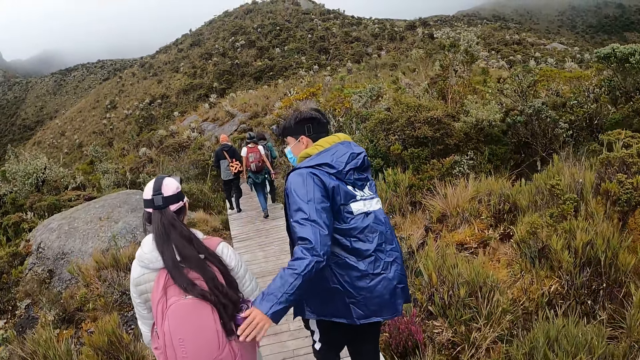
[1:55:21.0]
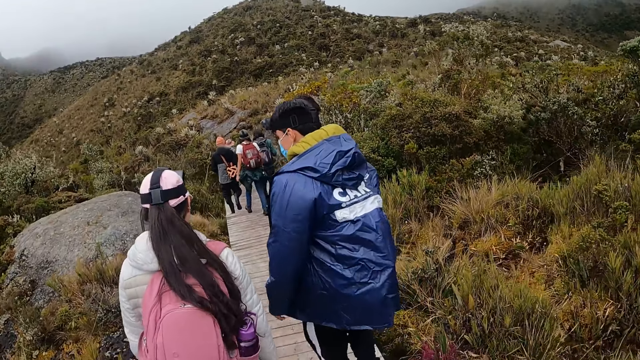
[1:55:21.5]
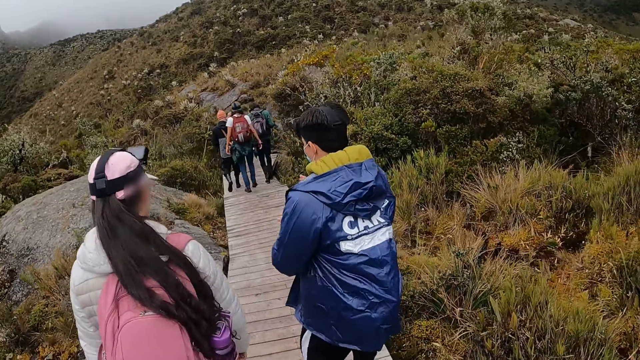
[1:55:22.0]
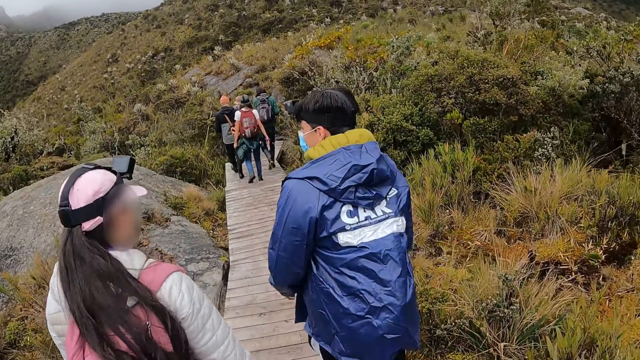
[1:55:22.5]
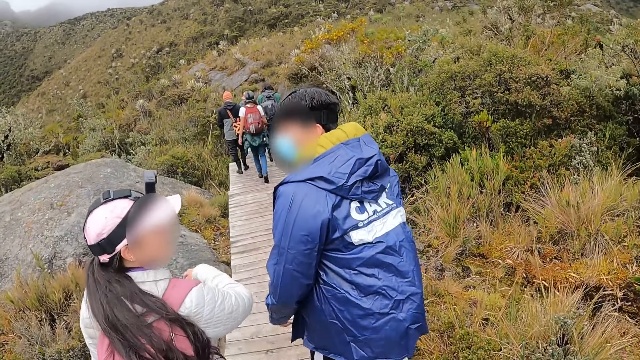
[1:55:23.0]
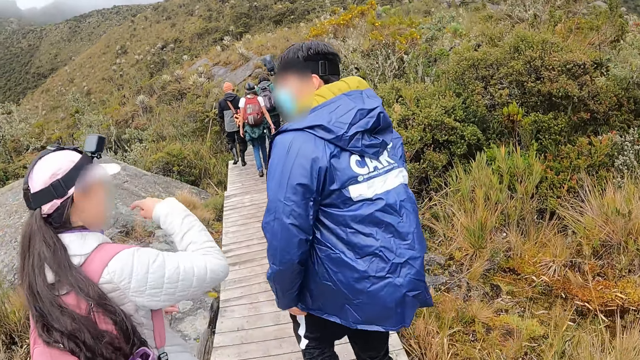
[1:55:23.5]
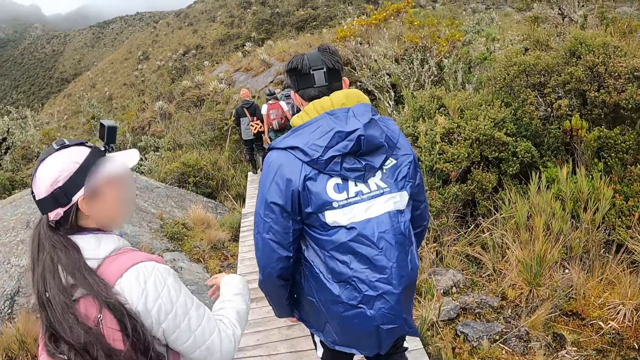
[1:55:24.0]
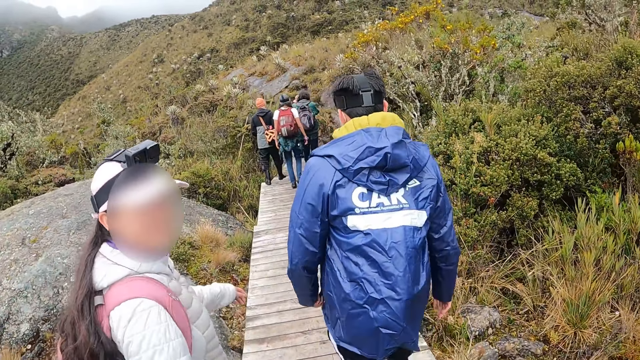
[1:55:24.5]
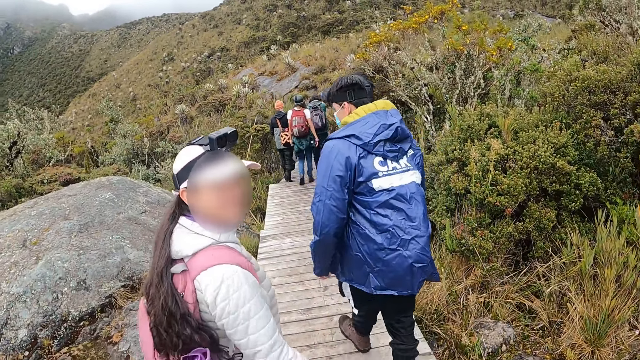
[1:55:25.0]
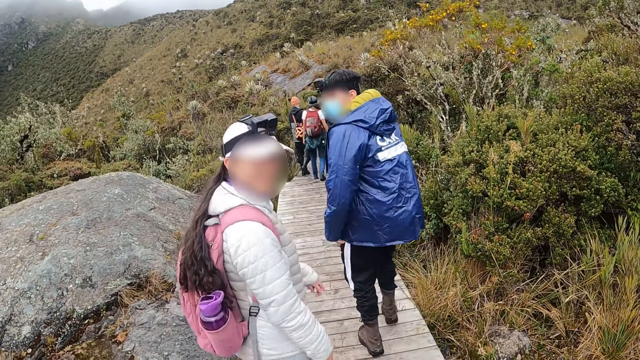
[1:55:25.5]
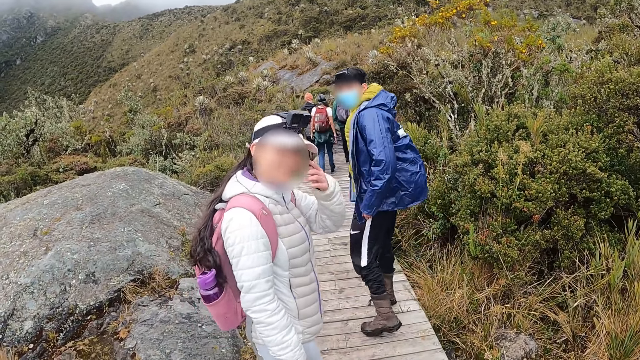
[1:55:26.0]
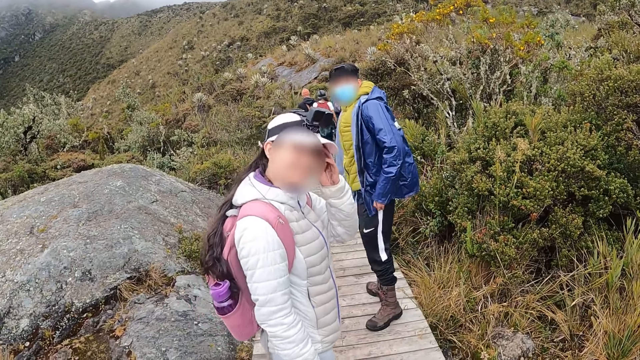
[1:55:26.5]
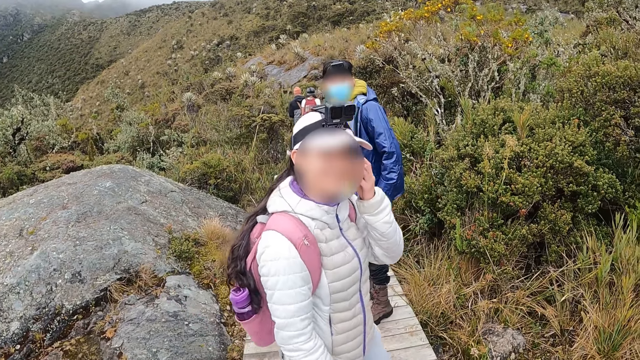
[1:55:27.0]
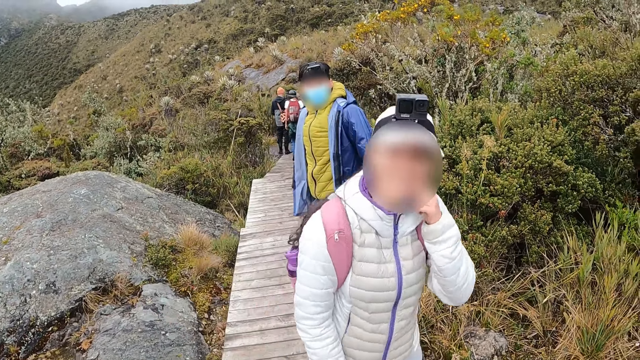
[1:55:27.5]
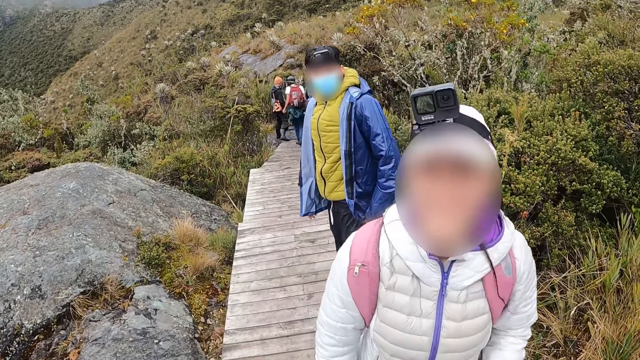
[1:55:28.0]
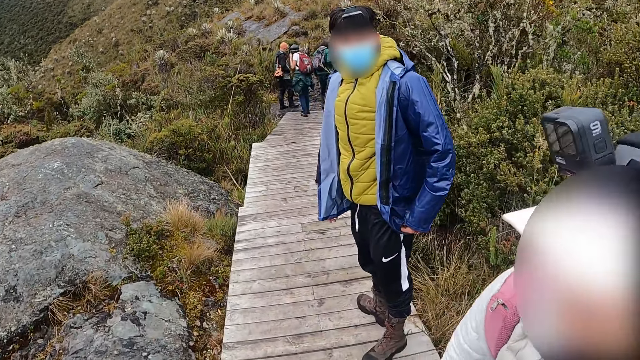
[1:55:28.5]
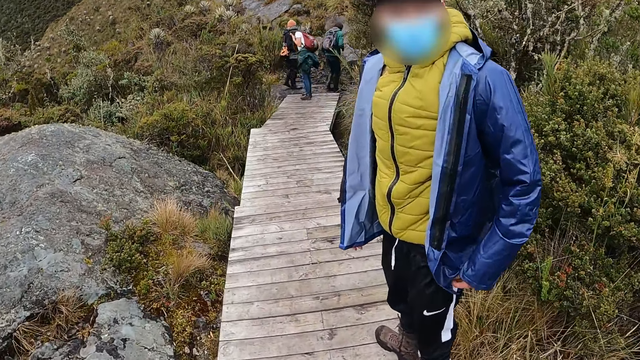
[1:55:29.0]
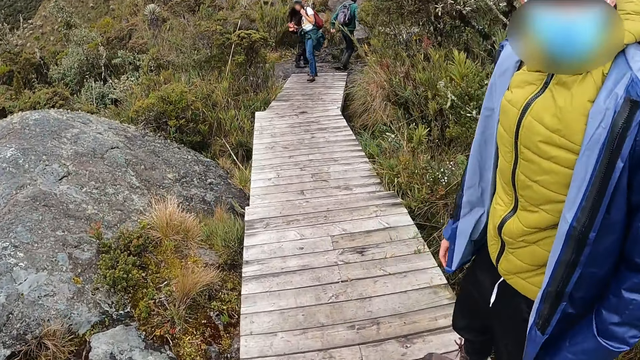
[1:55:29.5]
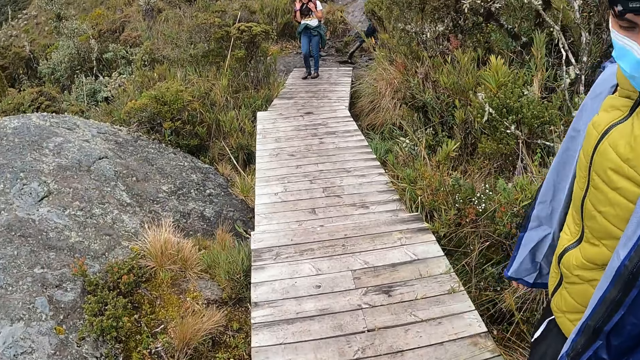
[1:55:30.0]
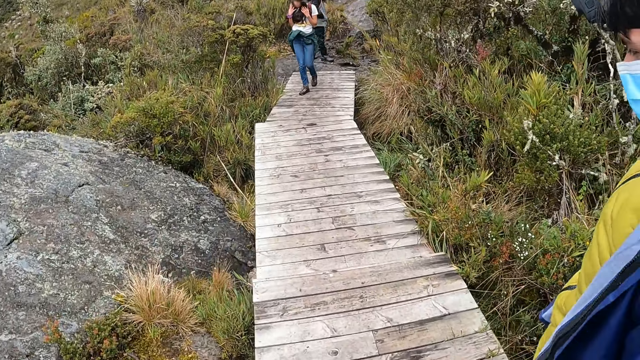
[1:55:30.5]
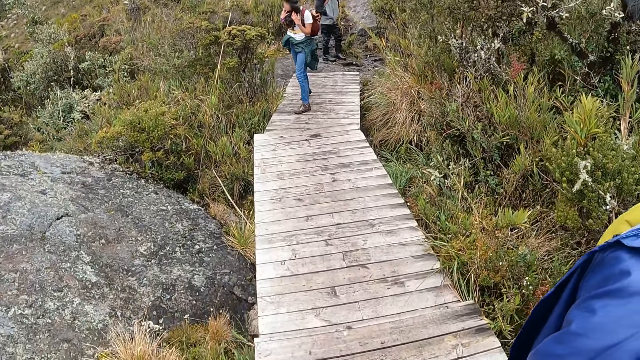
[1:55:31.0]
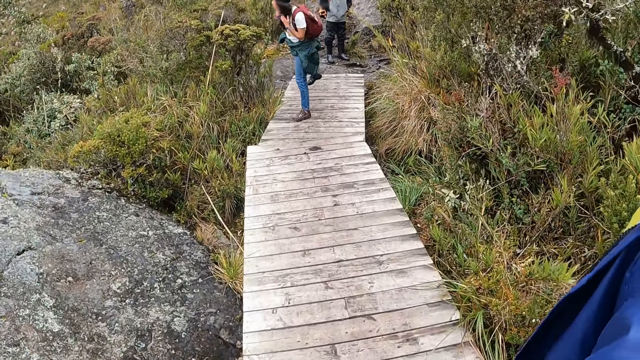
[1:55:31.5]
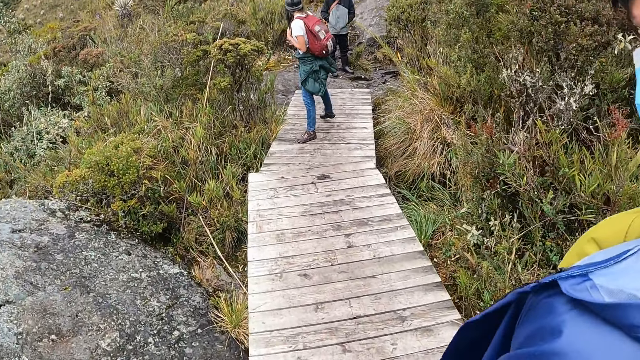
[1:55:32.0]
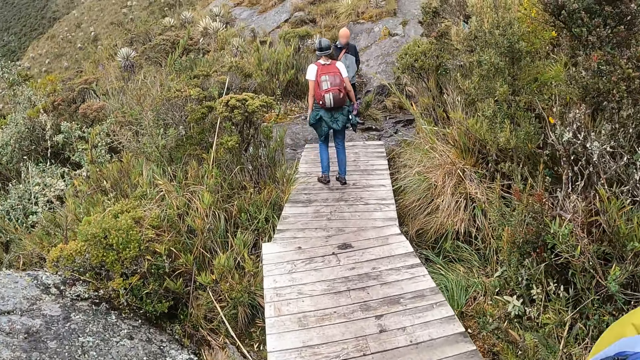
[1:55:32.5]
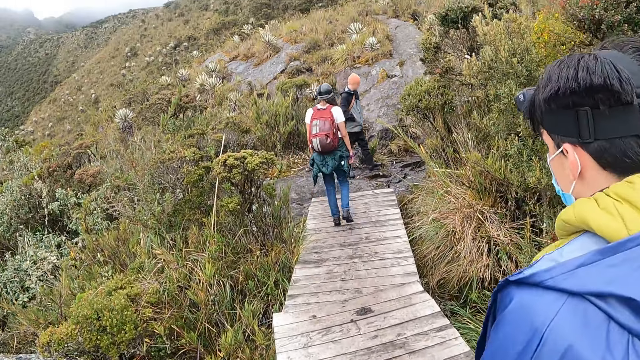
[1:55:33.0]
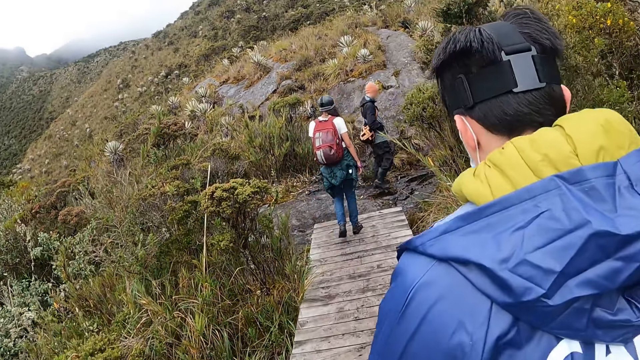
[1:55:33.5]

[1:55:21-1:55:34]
The camera wearer dialogues with a woman. The woman wipes her head with her left hand. The camera wearer walks around.

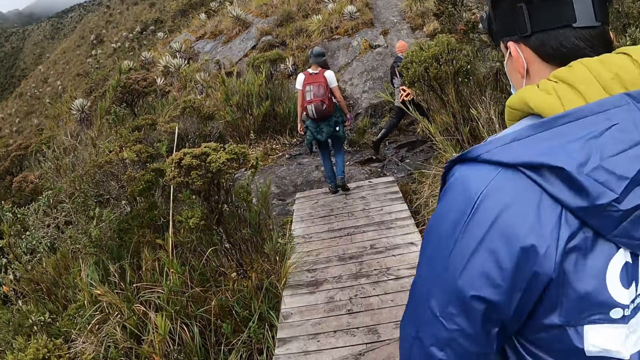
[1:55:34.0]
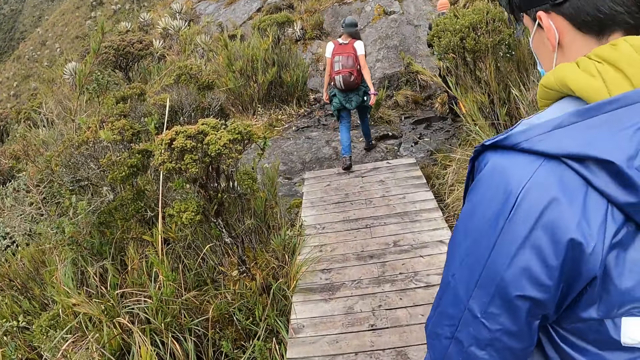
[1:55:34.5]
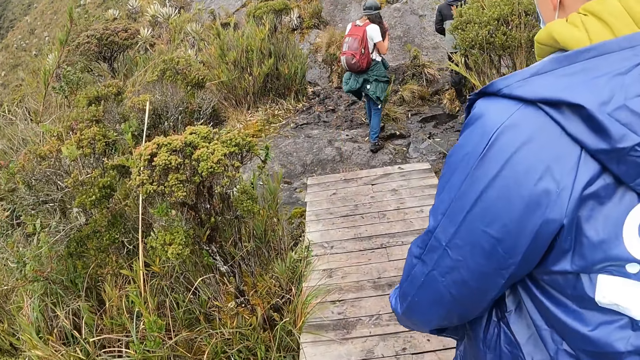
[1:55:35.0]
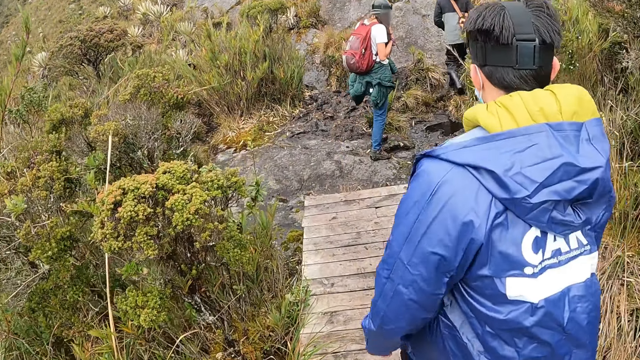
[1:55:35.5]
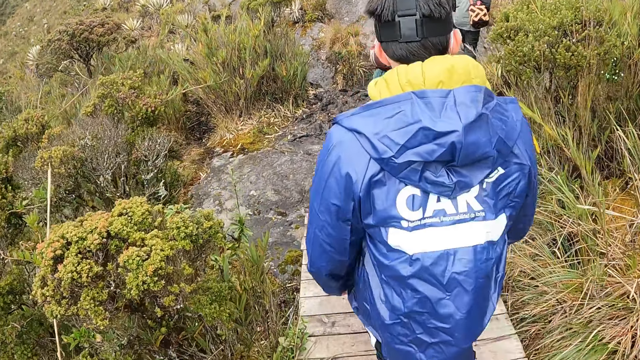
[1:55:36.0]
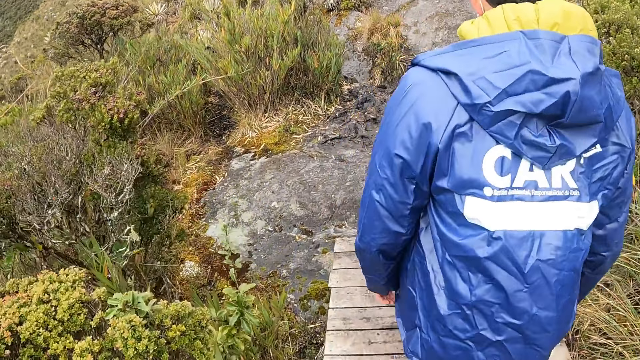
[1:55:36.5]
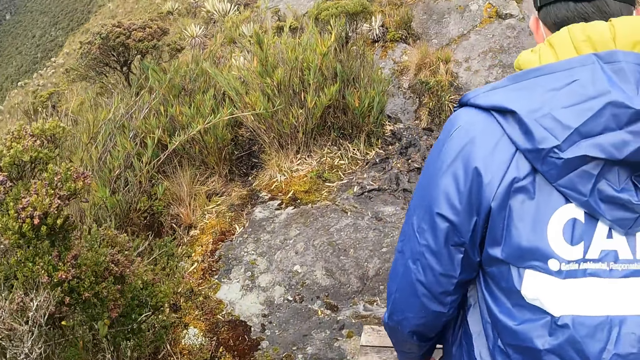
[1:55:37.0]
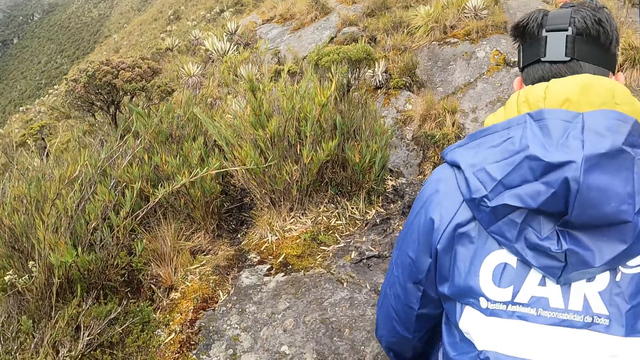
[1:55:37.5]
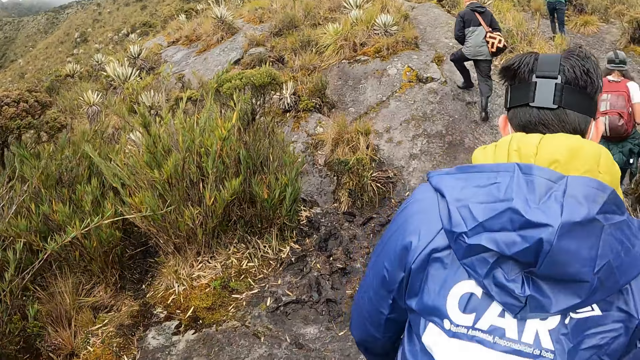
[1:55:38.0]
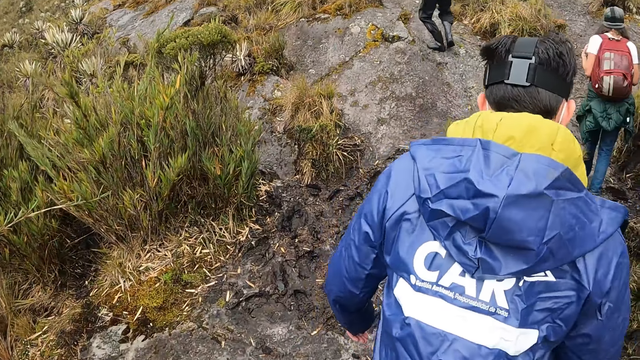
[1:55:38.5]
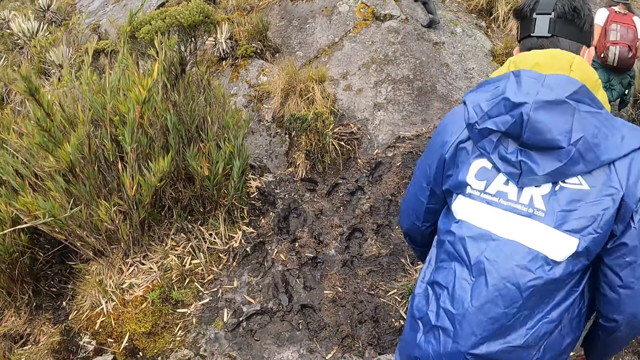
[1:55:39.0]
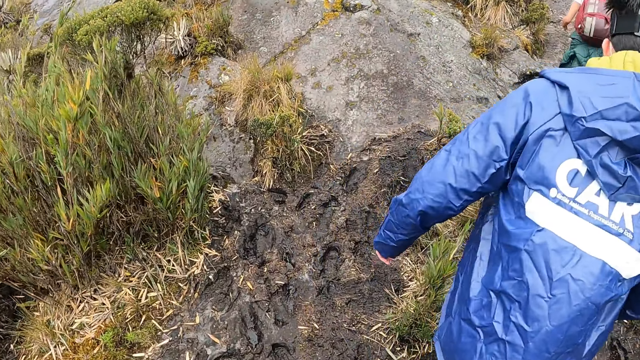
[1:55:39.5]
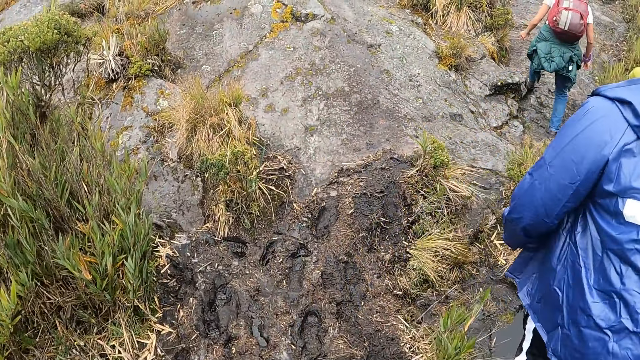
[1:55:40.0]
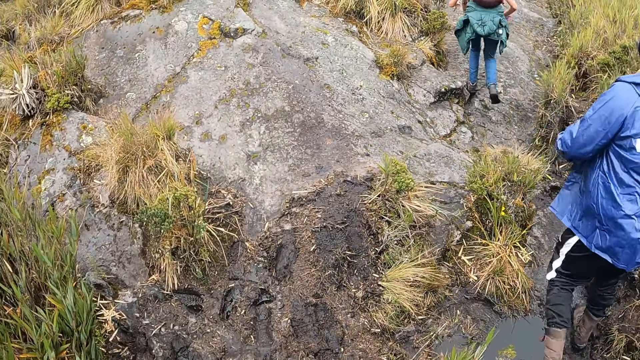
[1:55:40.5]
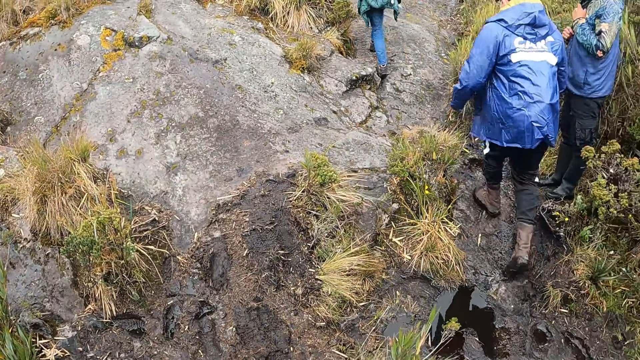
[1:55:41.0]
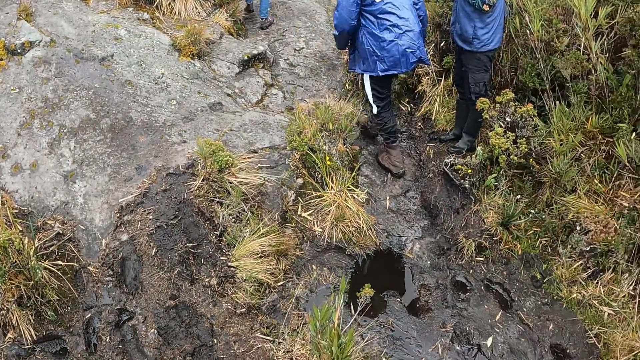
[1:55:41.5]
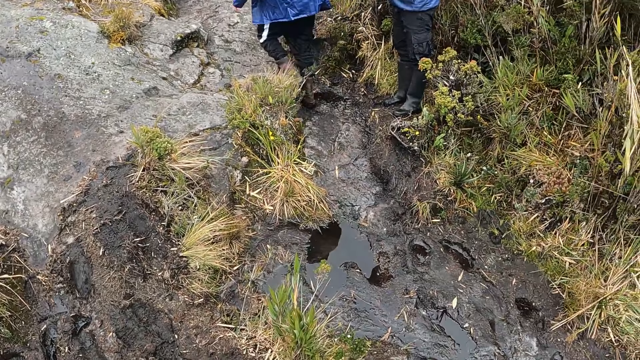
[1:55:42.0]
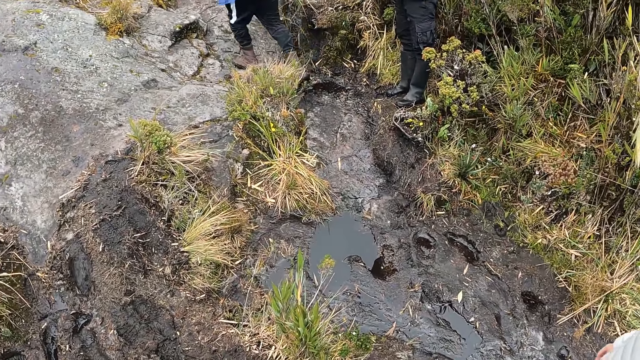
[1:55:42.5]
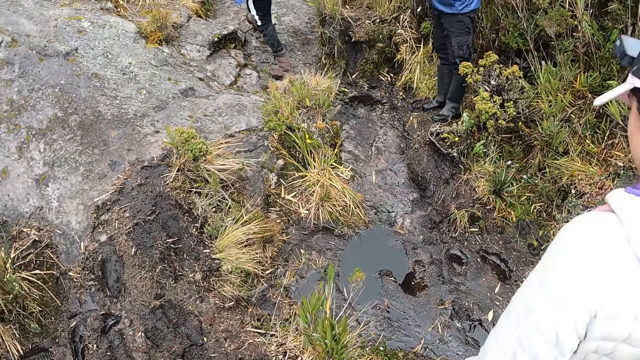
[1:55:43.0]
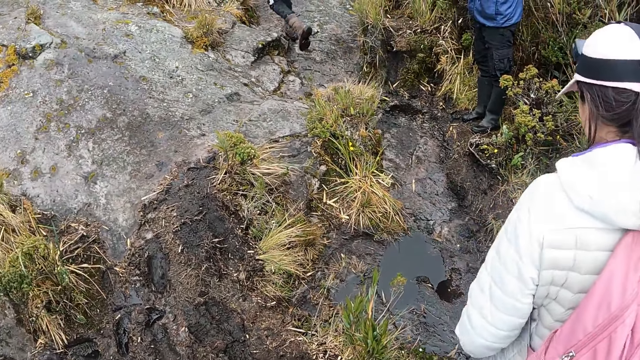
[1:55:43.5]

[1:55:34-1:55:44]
The man climbs a rock.
